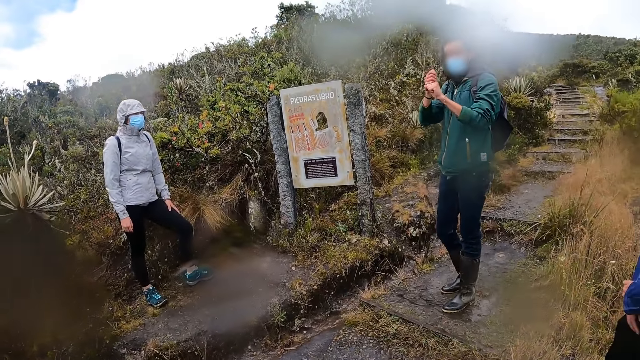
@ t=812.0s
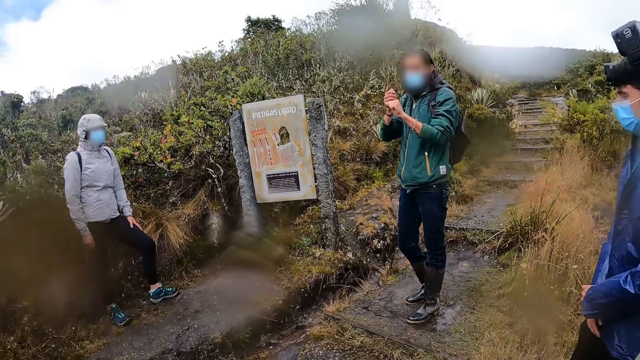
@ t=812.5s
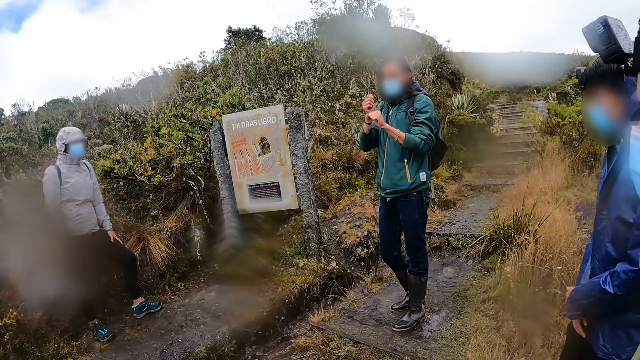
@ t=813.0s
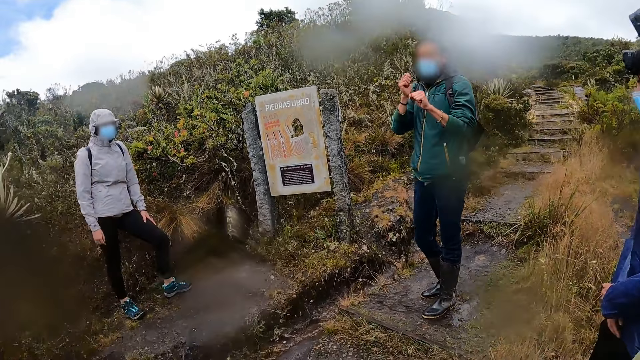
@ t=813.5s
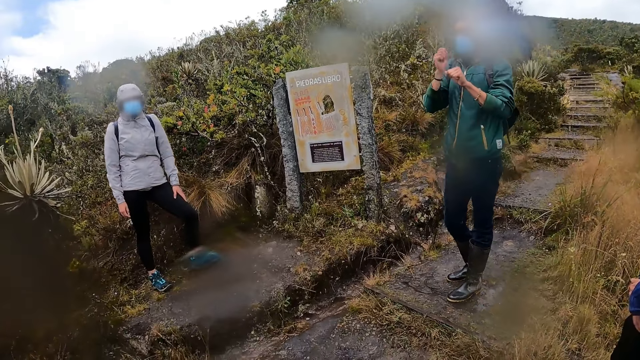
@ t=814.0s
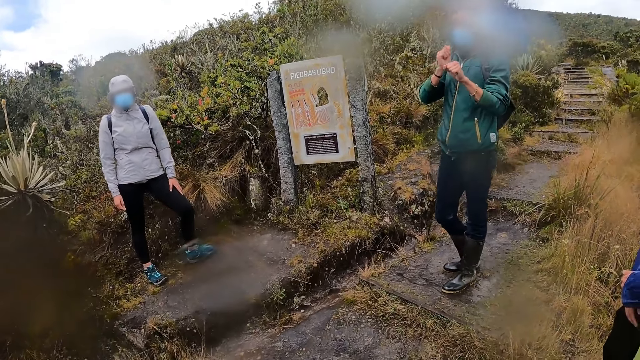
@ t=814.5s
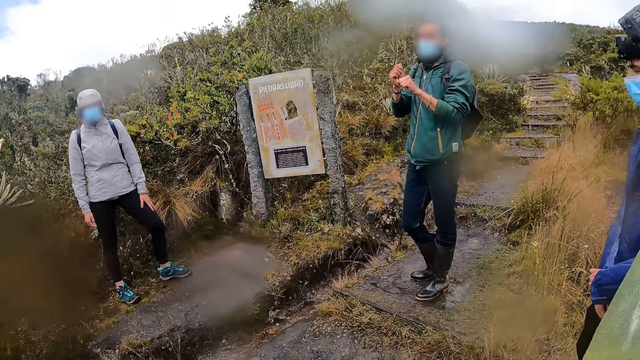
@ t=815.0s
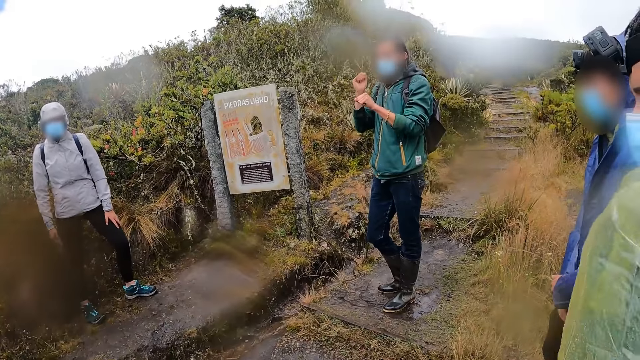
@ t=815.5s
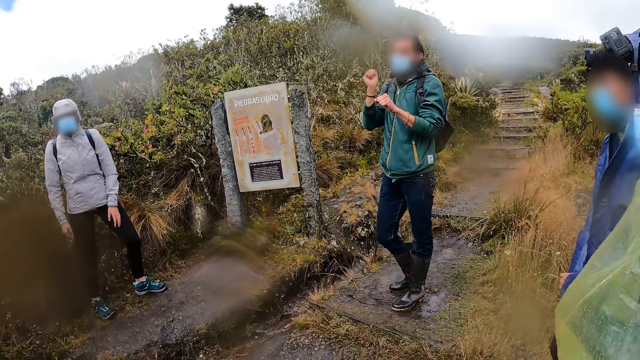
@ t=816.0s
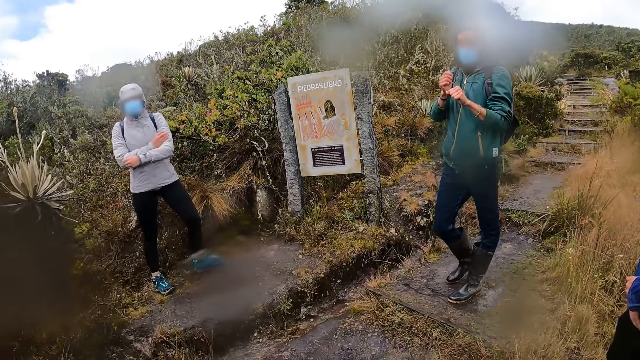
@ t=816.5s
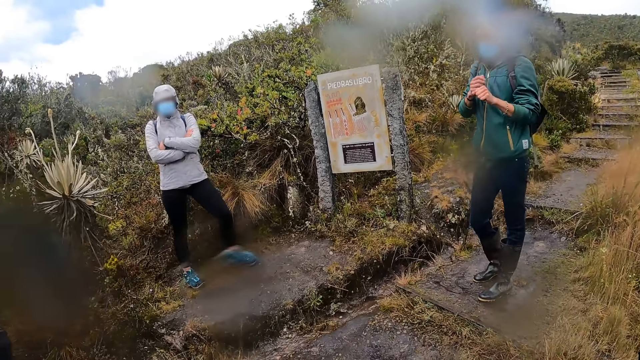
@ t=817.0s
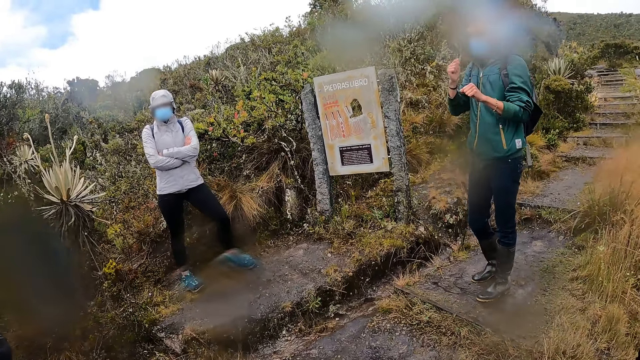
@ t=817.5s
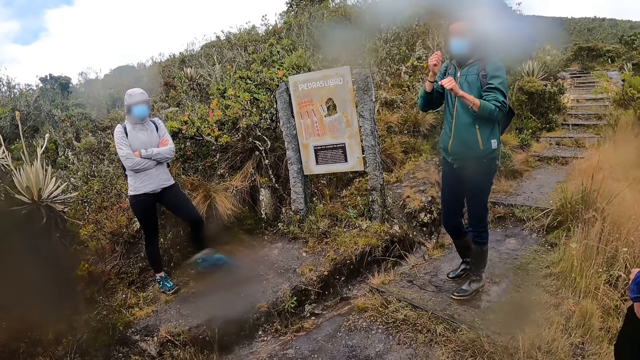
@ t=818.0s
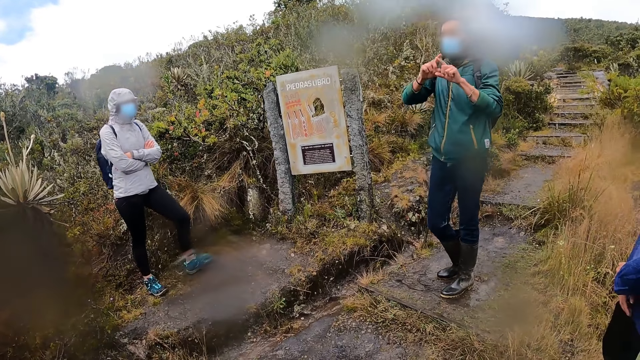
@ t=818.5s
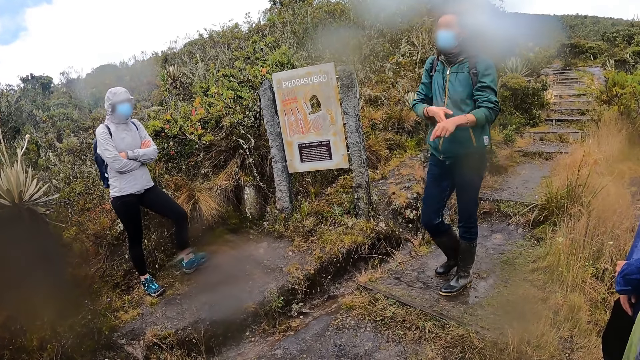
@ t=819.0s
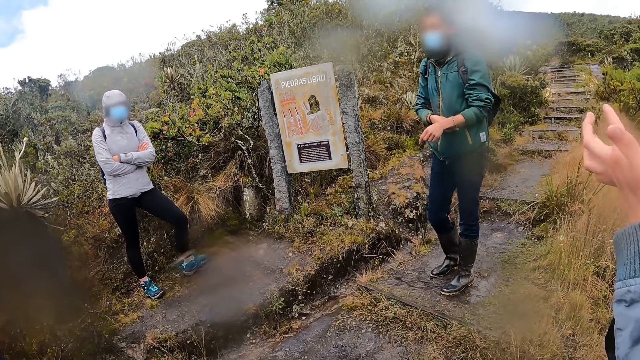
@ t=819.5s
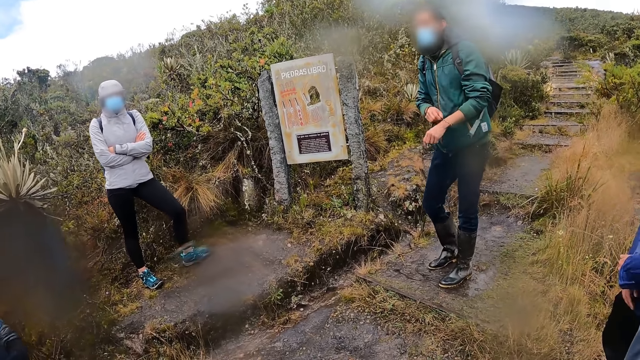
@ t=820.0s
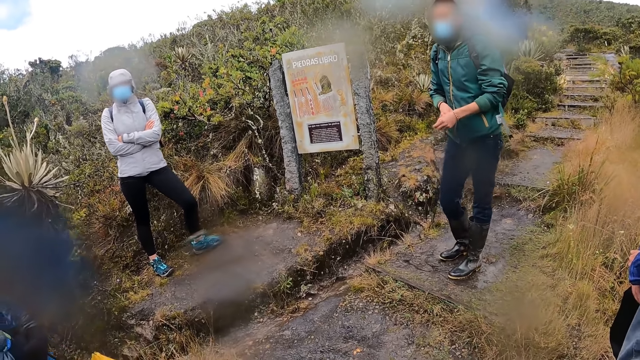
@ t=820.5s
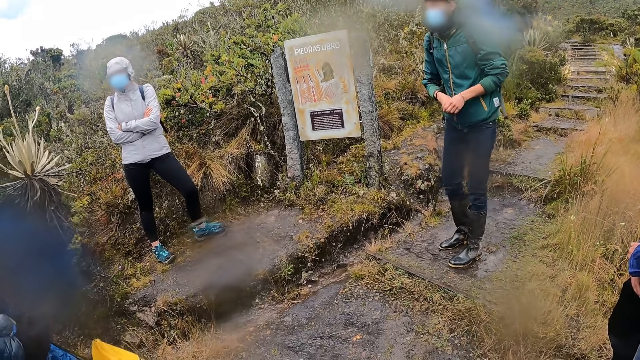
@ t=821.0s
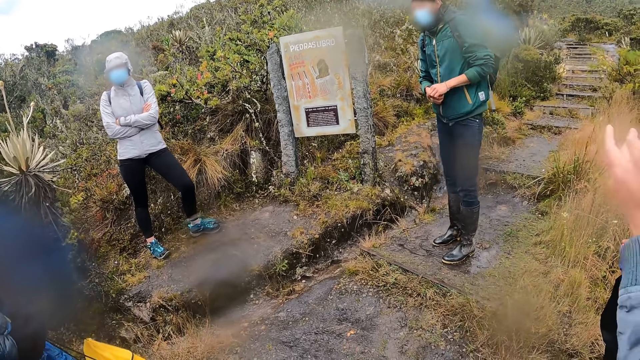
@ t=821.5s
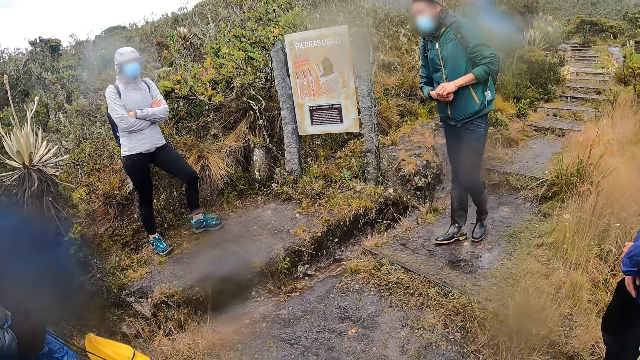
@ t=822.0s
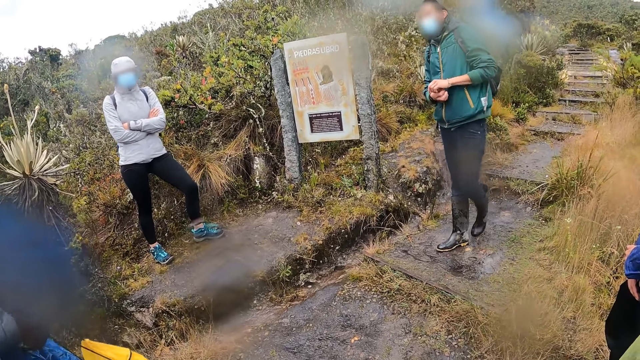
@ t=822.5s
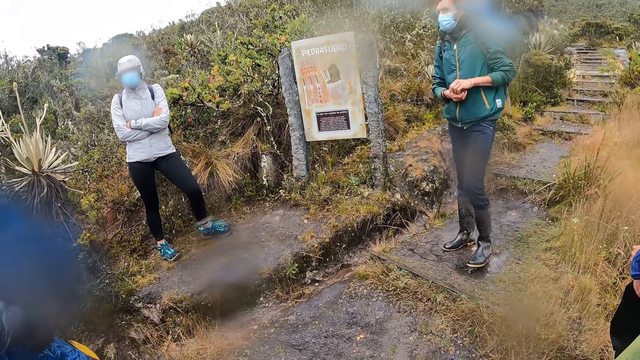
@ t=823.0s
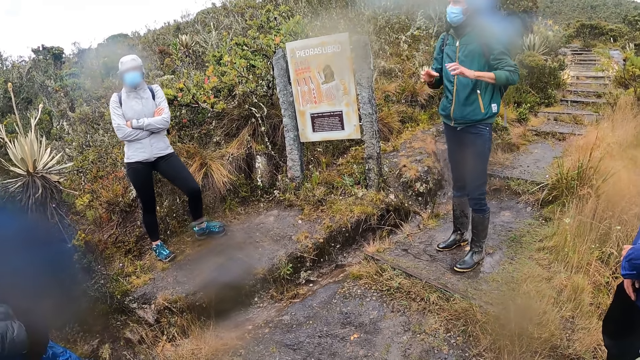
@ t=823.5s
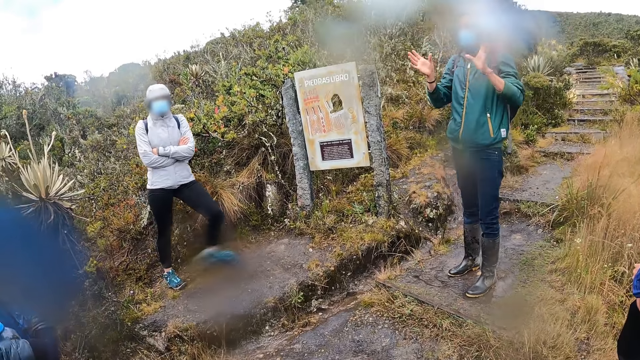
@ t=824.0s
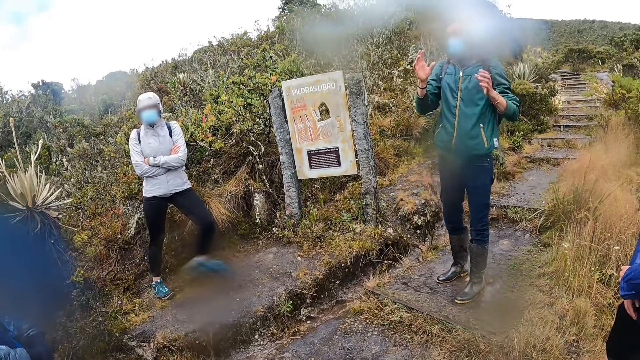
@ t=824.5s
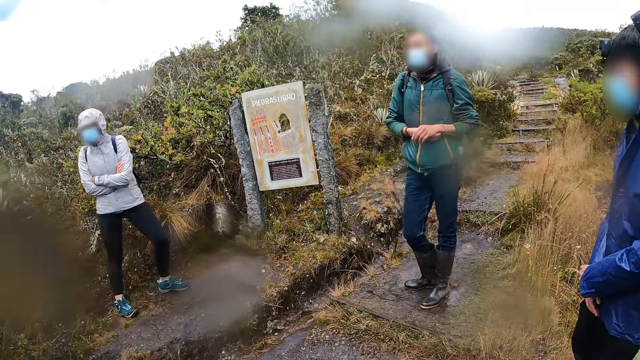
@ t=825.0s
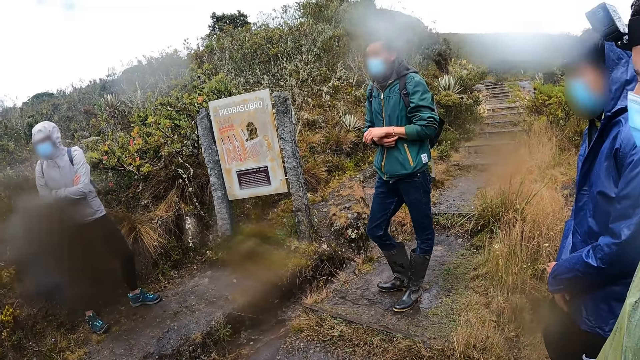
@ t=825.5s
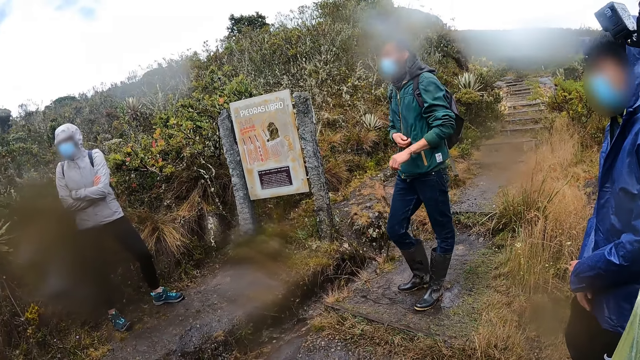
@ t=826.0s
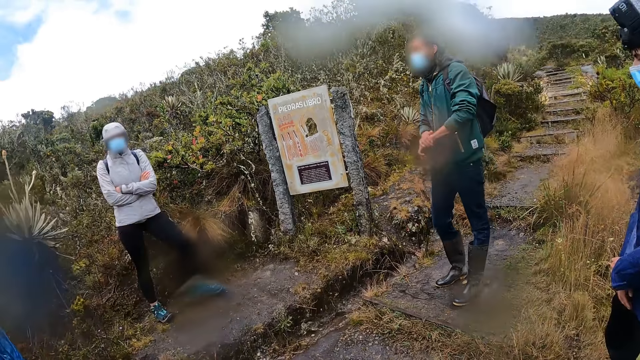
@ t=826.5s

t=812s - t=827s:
A person moves hands. Another person turns a head. The first person moves hands. The second person folds hands. A third person moves a hand. The first person moves hands. The third person moves a hand. The first person holds a bracelet. The third person moves a hand. The first person moves a leg. The second person moves. The camera wearer looks around. A man scratches his left hand with his right hand.

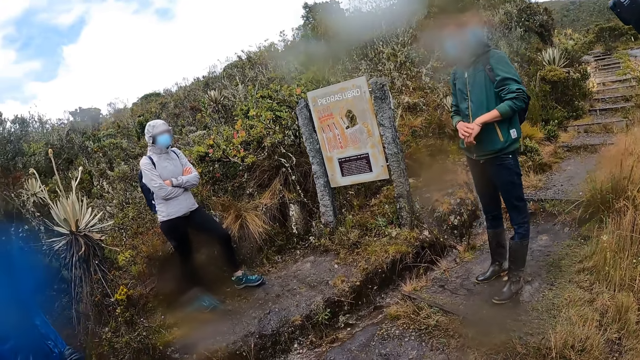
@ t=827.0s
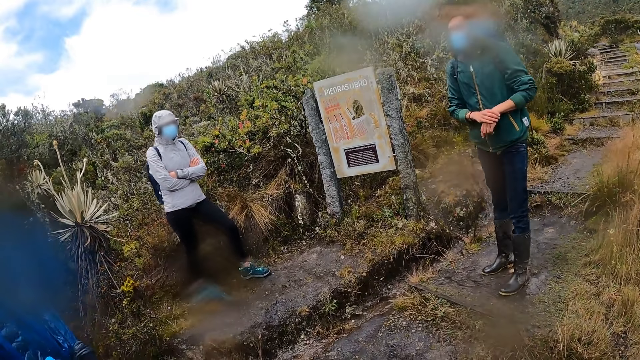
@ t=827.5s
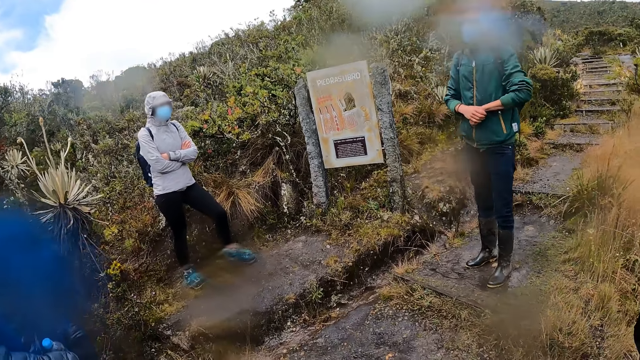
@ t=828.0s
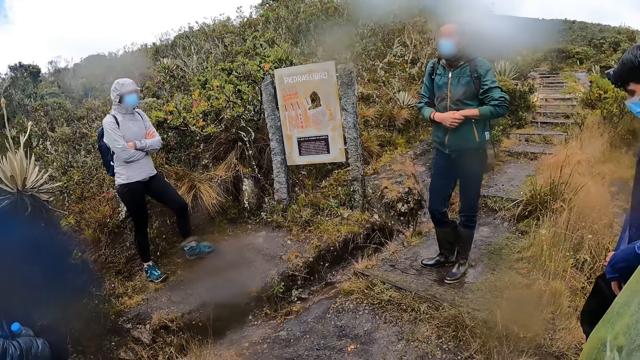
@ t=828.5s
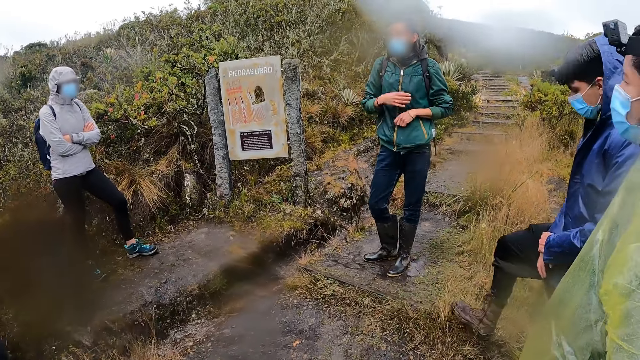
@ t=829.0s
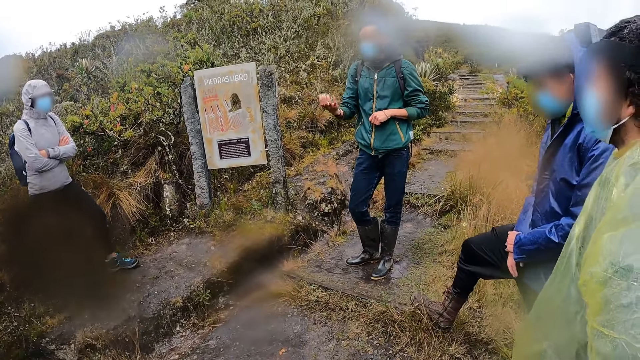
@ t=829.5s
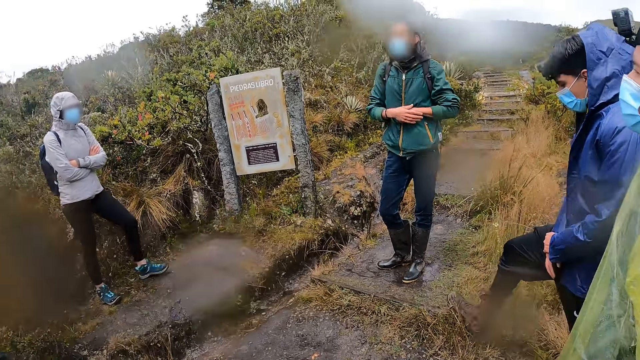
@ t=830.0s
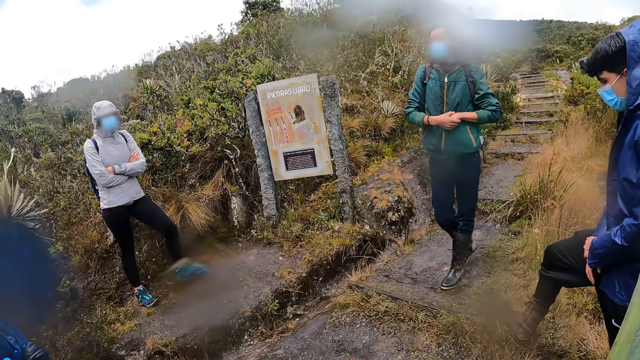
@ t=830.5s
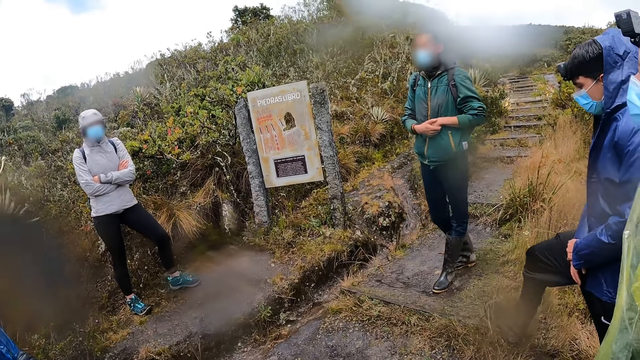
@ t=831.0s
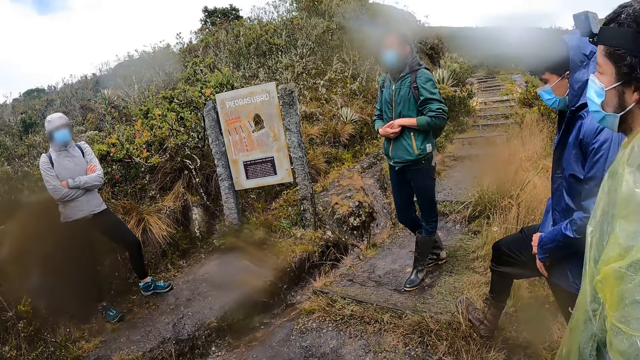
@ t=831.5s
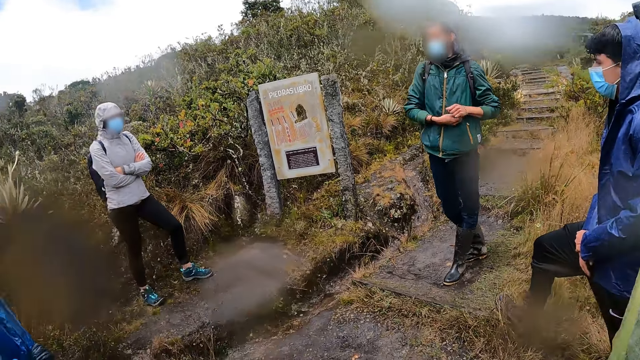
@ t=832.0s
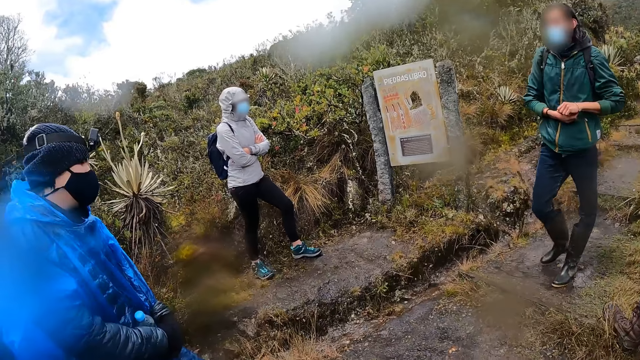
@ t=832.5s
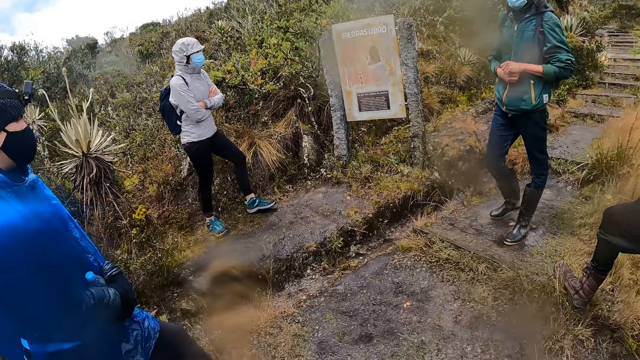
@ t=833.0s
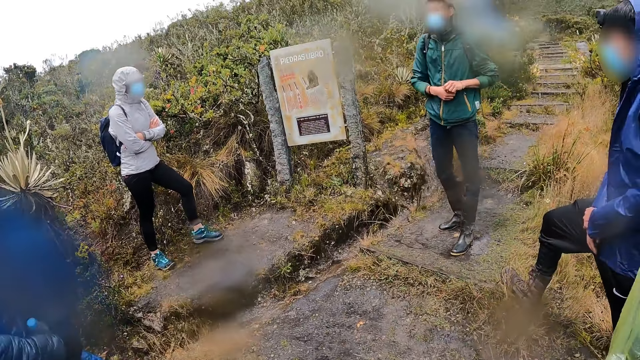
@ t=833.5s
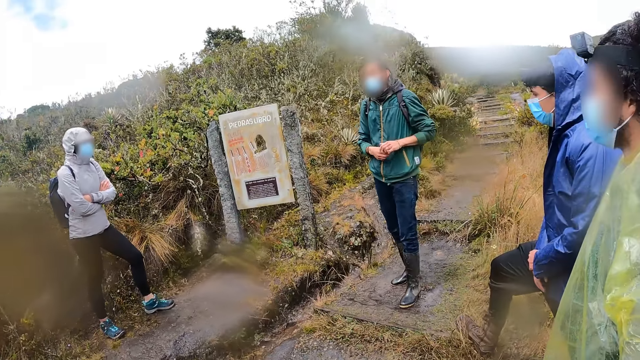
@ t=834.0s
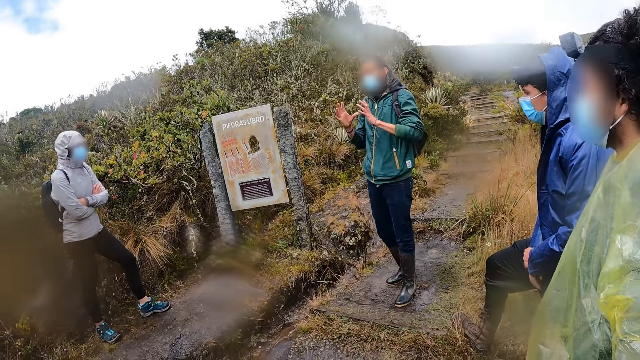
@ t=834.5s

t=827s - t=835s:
The camera wearer looks at a lady. They look at a man. They look at the lady.
